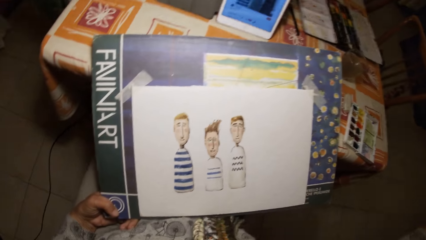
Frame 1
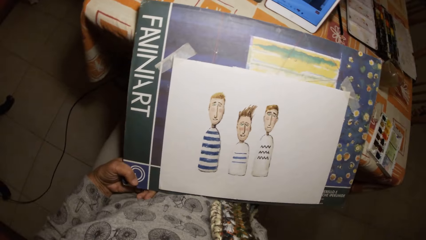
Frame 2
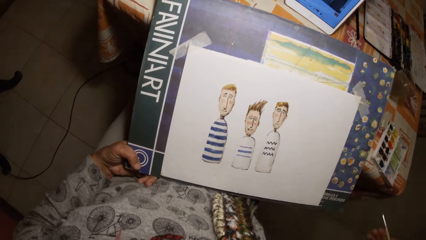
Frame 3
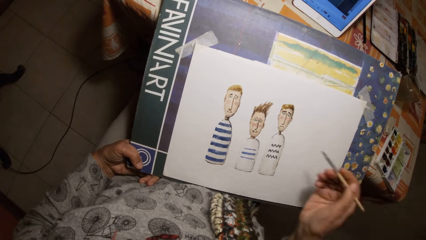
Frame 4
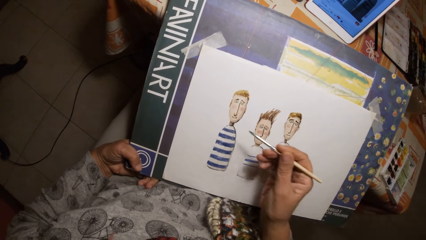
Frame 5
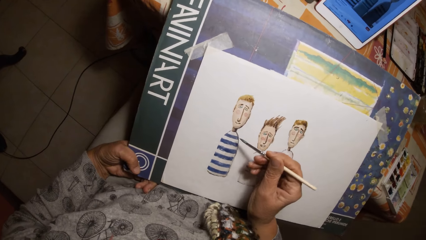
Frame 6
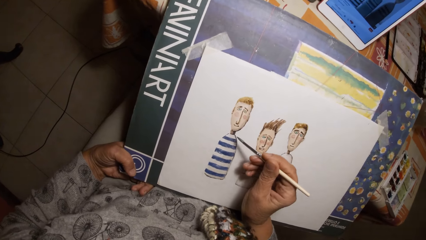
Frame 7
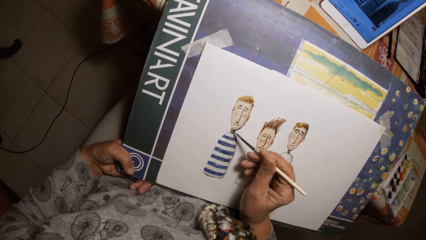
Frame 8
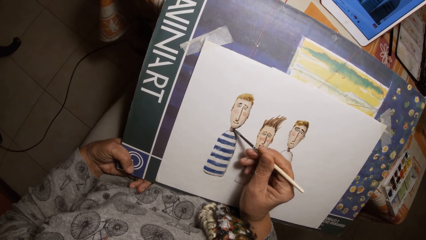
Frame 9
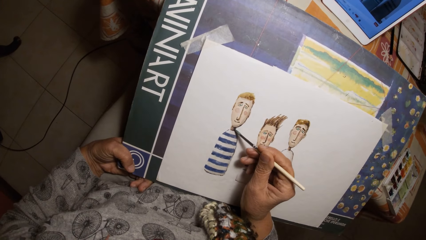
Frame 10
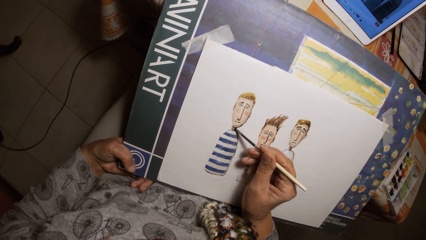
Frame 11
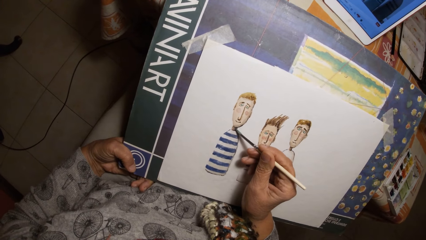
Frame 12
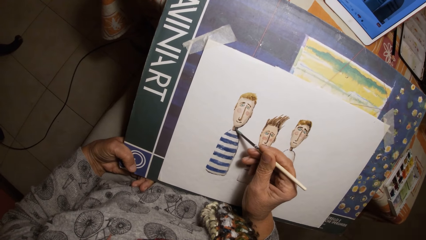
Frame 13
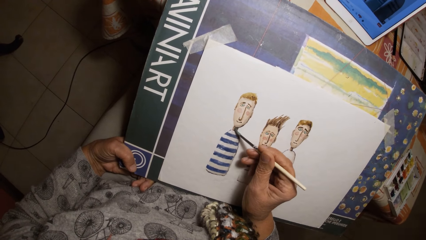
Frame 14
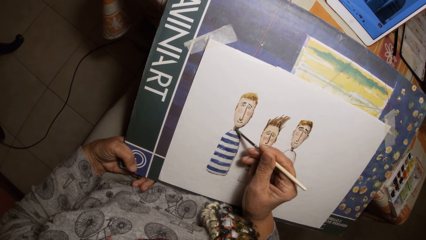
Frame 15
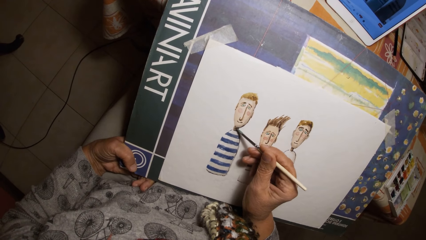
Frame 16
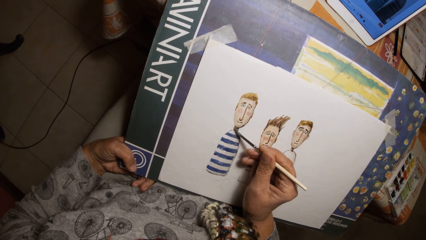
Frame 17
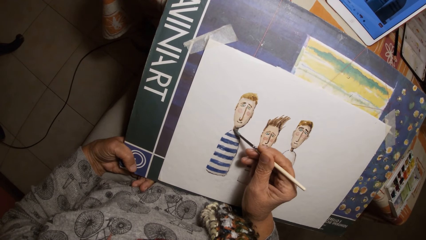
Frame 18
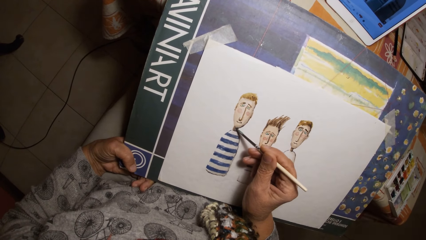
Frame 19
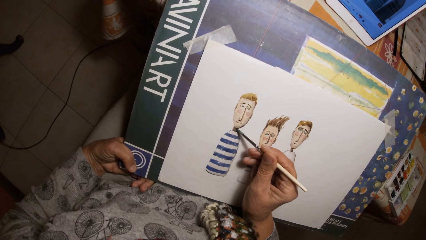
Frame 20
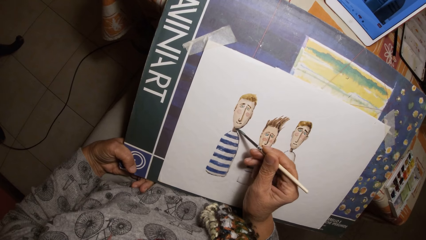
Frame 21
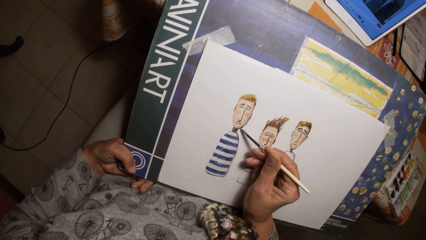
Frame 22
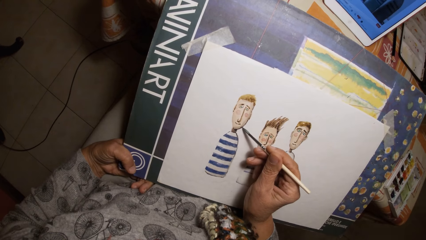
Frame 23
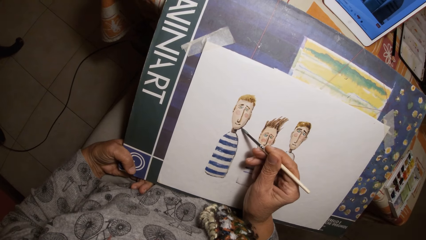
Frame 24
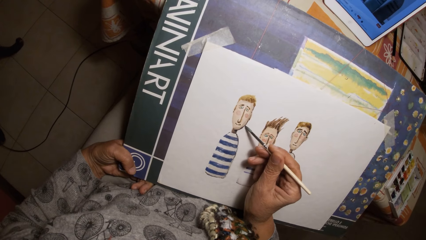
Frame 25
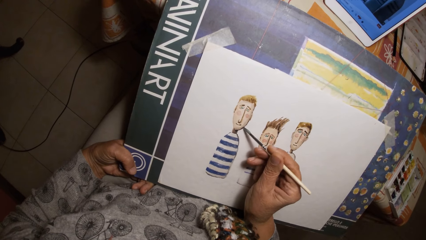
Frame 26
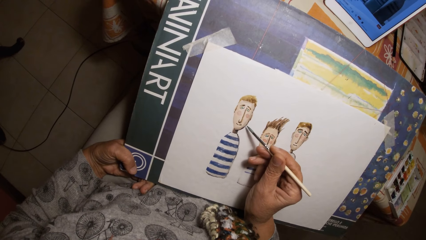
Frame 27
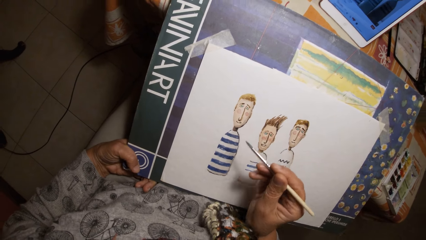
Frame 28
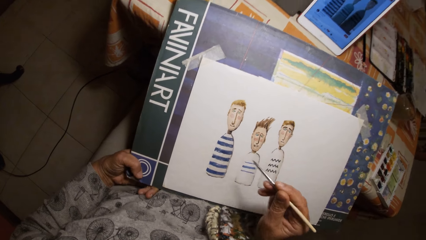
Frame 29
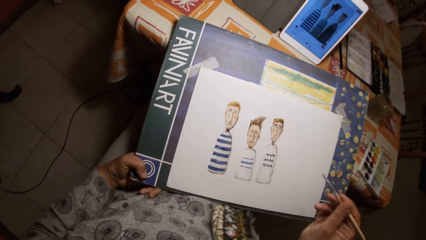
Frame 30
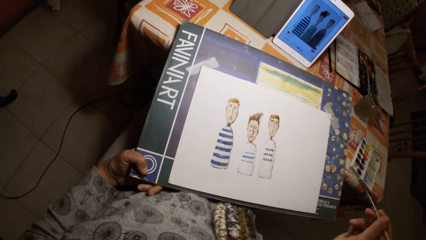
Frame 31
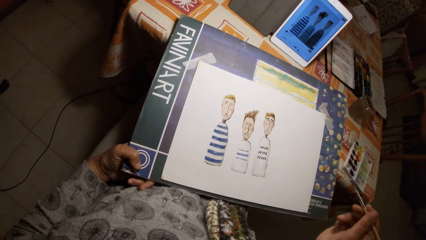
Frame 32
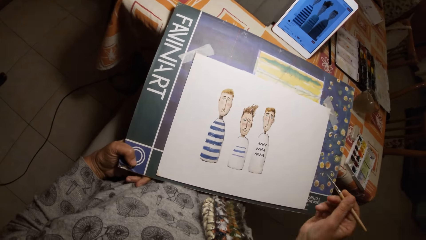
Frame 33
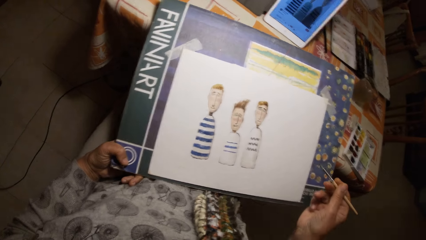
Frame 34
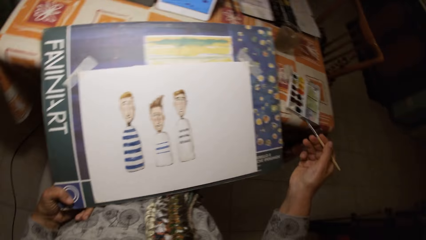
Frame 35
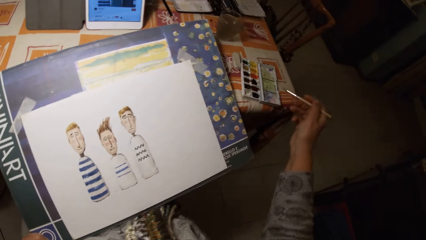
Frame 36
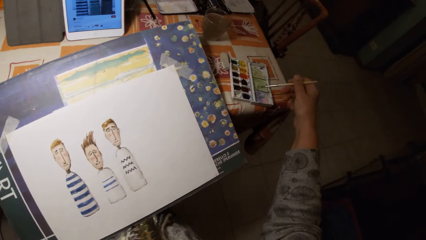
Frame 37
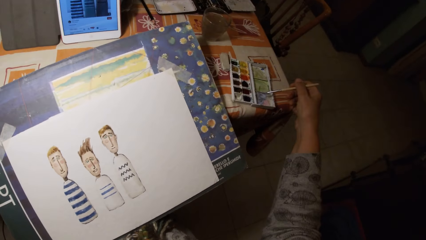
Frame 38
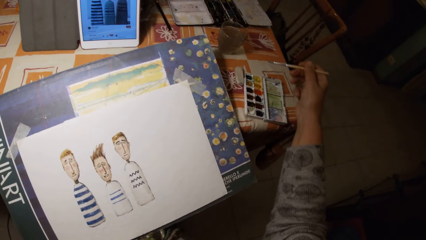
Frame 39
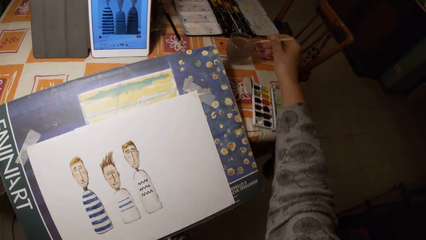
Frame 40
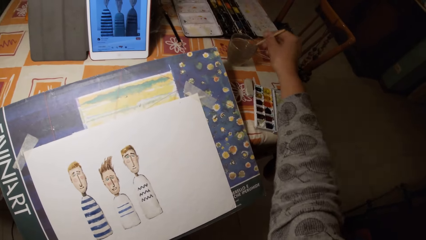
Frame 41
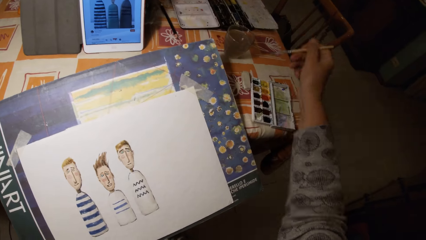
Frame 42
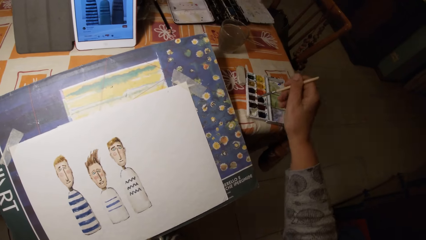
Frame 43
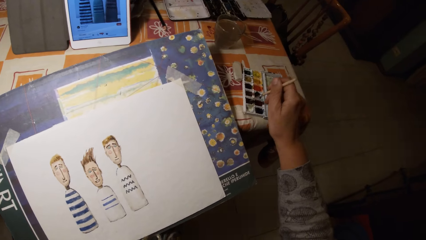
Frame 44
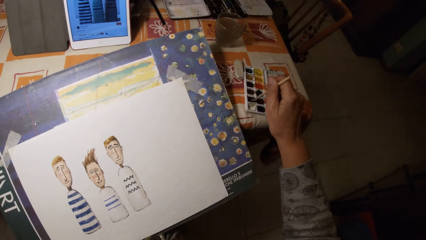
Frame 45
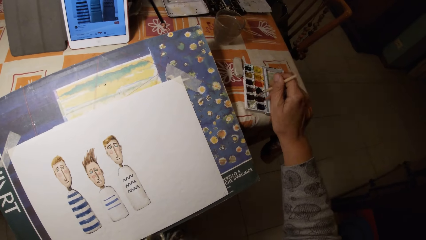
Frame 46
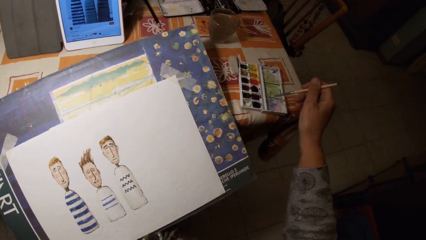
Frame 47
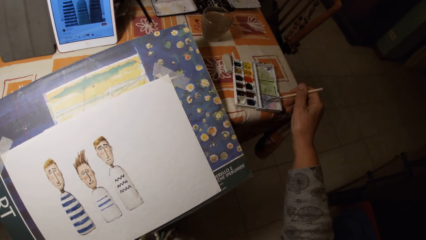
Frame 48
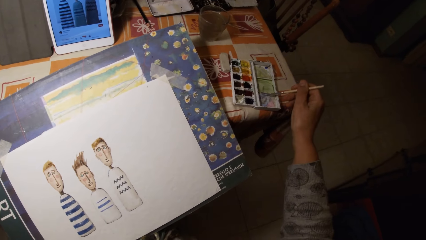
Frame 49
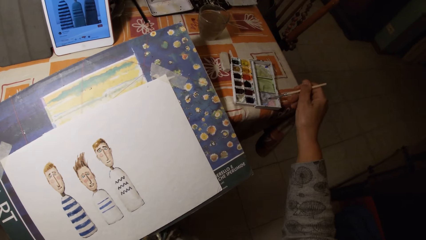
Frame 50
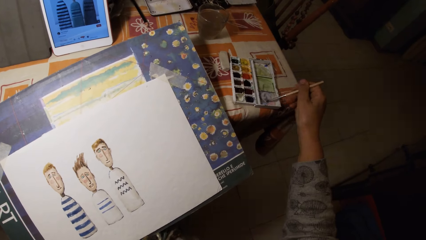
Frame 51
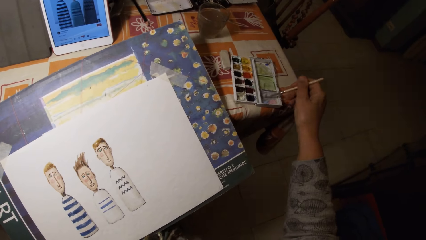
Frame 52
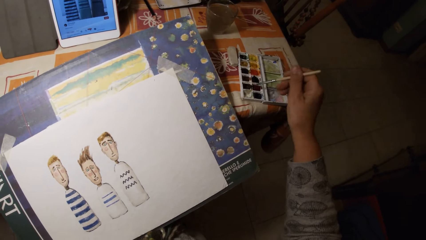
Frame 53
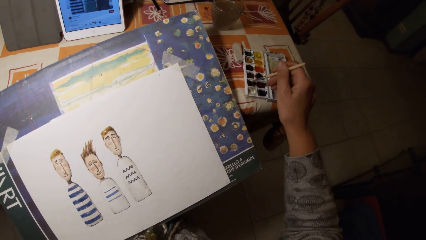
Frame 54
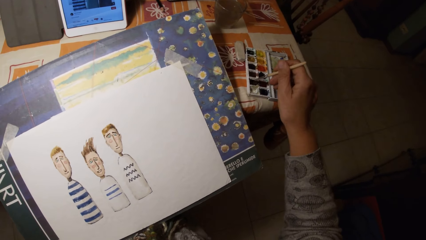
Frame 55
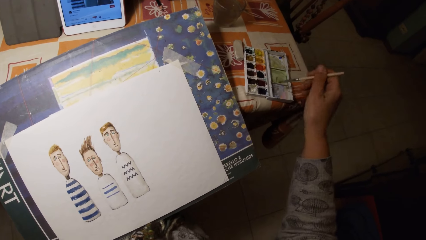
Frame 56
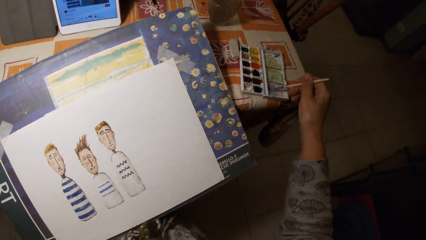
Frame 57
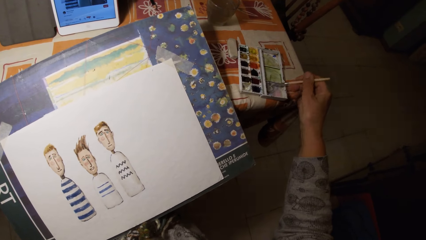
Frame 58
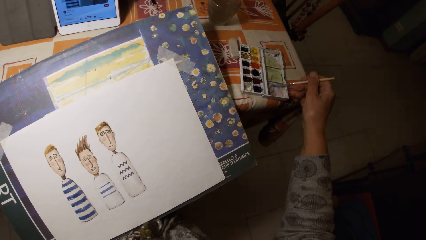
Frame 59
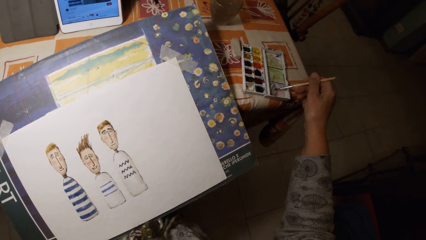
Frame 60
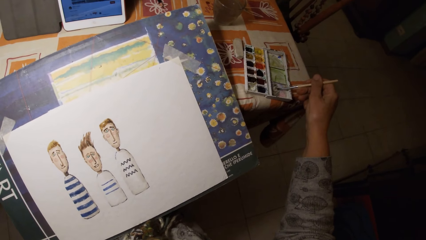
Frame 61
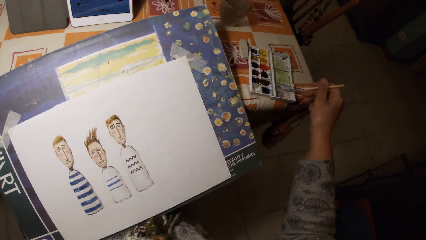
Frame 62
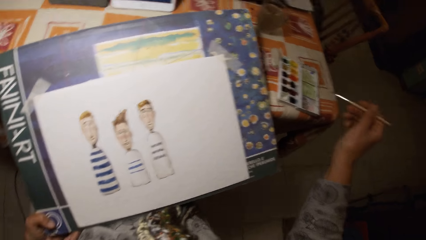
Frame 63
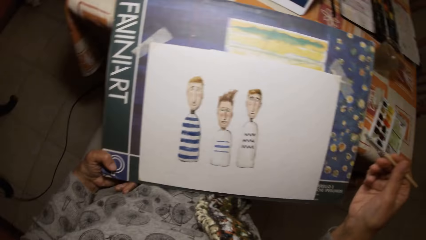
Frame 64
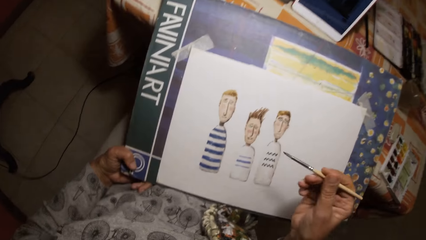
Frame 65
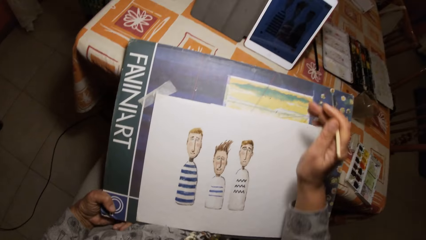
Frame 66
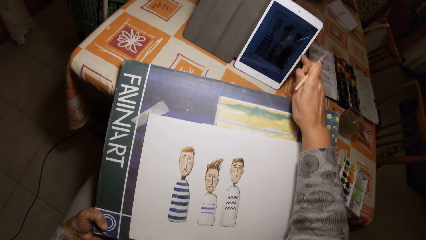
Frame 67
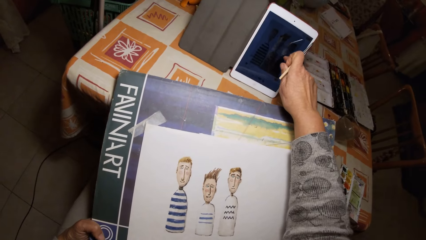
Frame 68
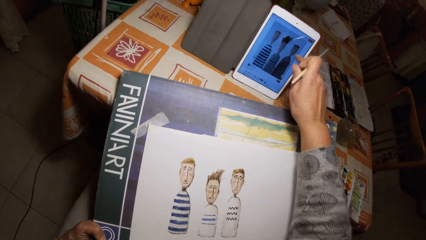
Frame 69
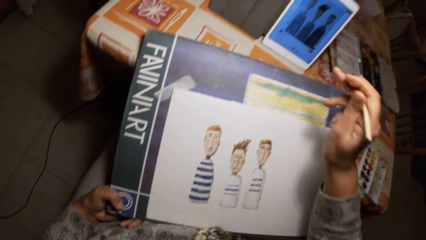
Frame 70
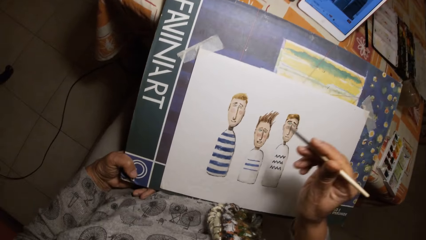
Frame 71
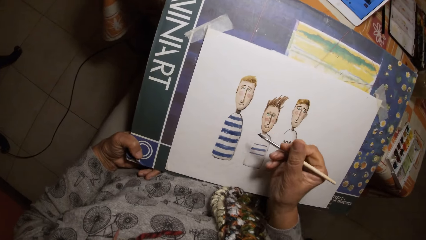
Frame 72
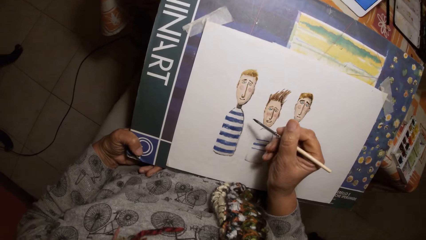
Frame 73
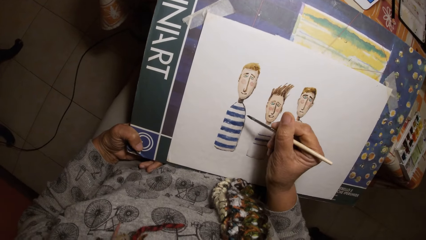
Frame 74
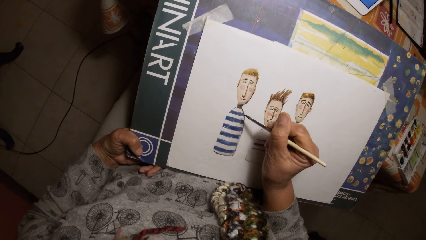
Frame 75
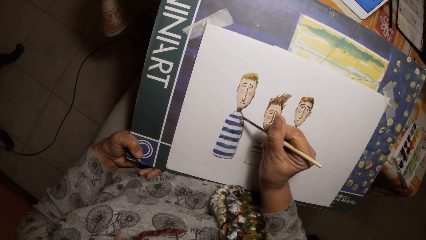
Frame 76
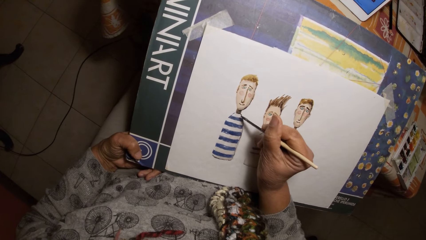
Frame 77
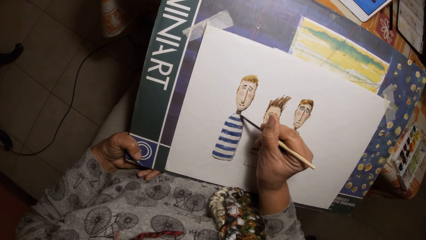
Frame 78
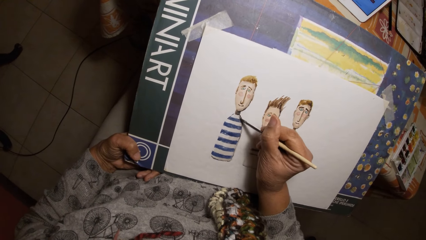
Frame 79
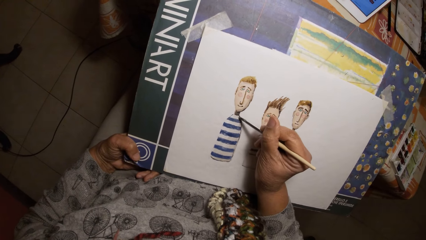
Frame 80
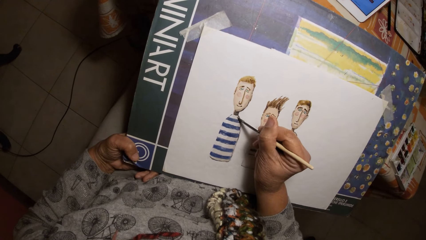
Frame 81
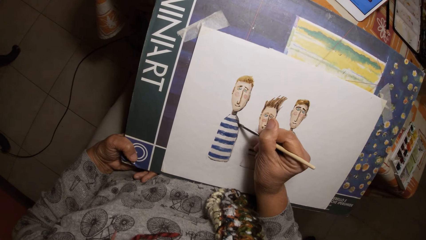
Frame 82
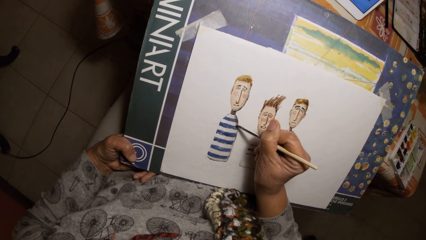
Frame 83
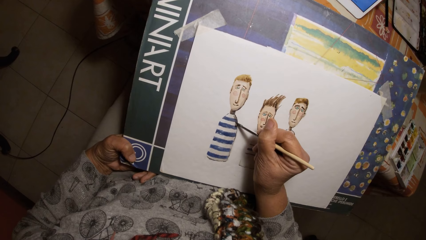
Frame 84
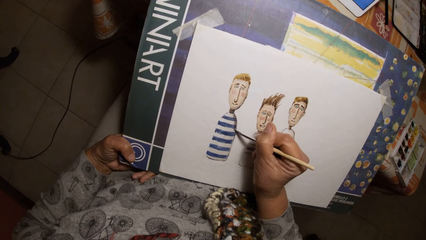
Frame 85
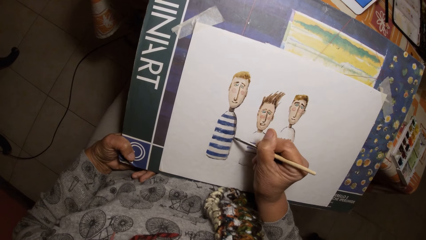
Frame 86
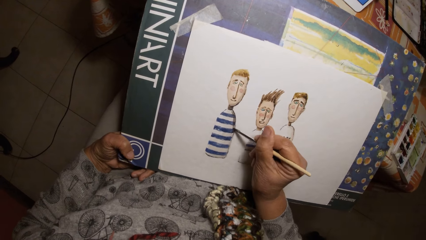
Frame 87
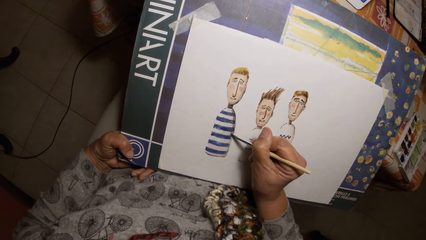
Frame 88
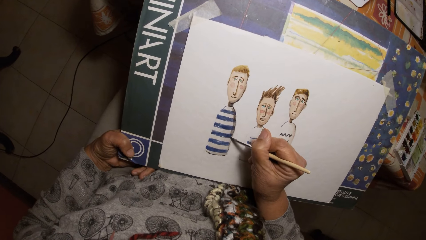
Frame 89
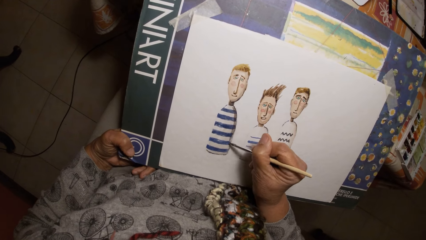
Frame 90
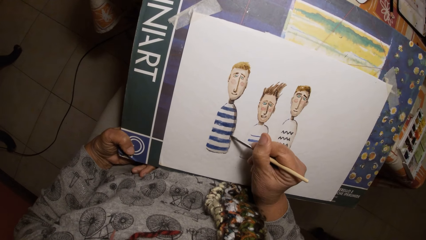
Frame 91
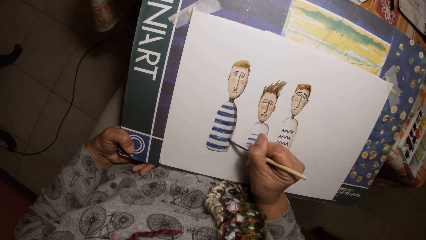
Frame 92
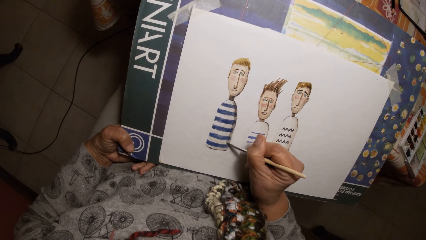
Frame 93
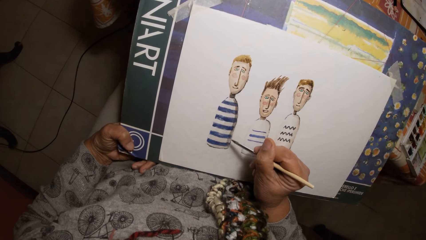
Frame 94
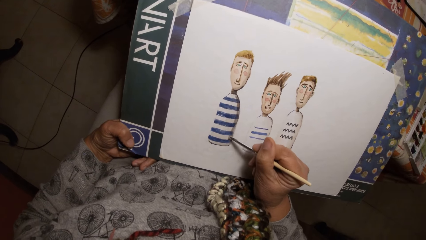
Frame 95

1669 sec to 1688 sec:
The camera wearer paints on the paper with the brush in his right hand. He rubs a paint brush on the paint palette. He dips the brush in his right hand in a cup of water on the table. He dips the brush in his right hand in the paint palette on the table. He paints the paint palette cover with the brush in his right hand. He rubs the paint brush on the paint palette. He dips the brush in his right hand in the paint palette on the table. He paints the paint palette cover with the brush in his right hand. He rubs the paint brush on the paint palette. He touches the phone on the table with his right hand. He paints on the paper with the brush in his right hand.
